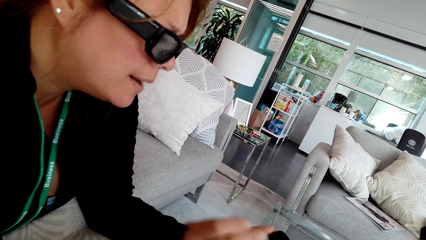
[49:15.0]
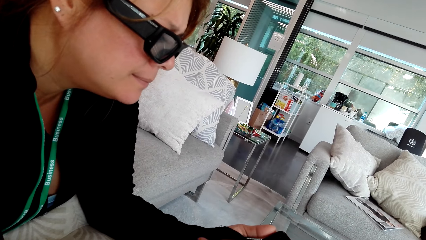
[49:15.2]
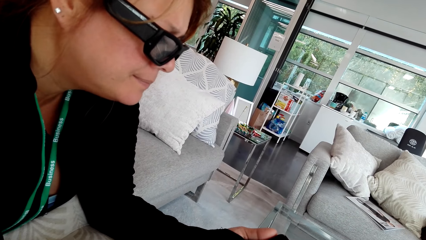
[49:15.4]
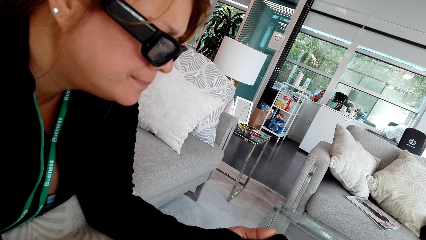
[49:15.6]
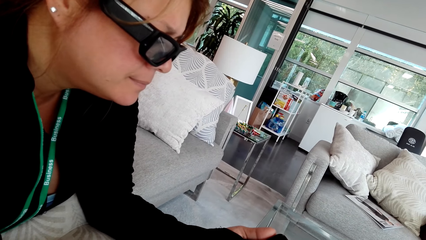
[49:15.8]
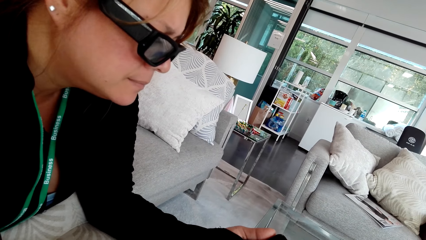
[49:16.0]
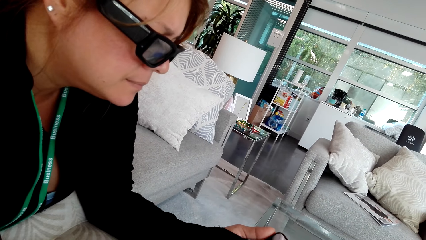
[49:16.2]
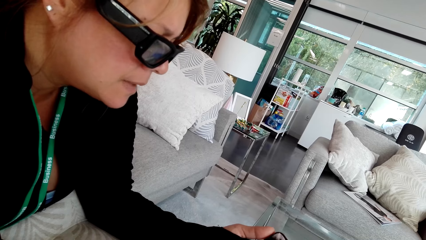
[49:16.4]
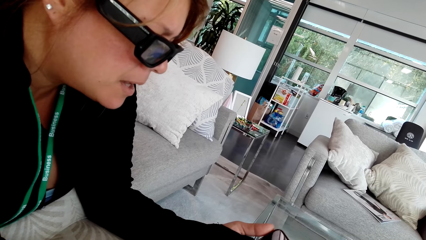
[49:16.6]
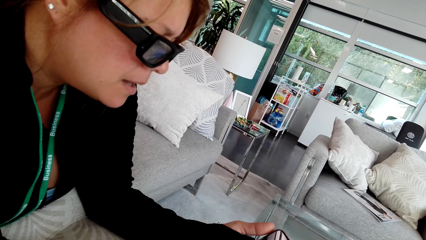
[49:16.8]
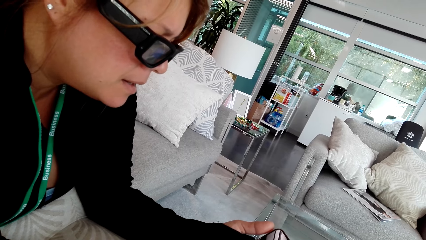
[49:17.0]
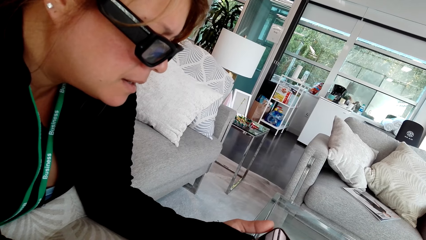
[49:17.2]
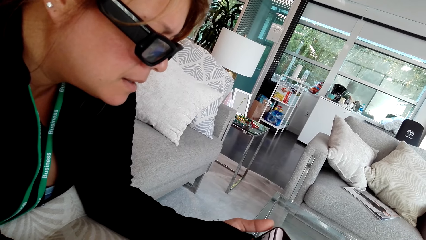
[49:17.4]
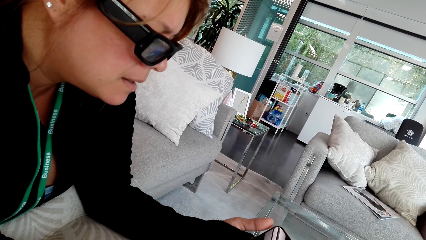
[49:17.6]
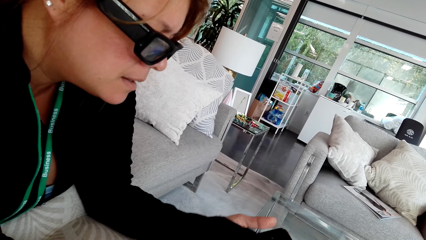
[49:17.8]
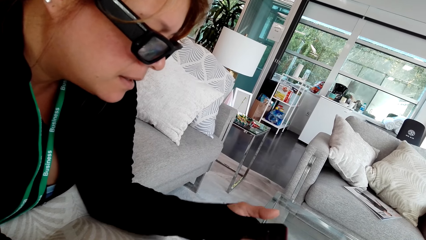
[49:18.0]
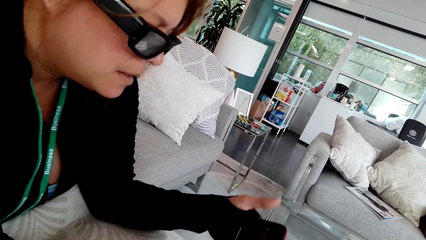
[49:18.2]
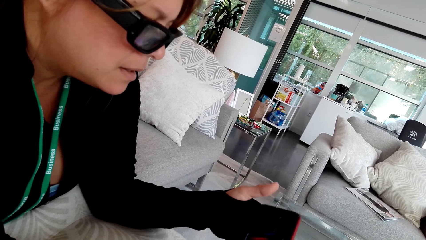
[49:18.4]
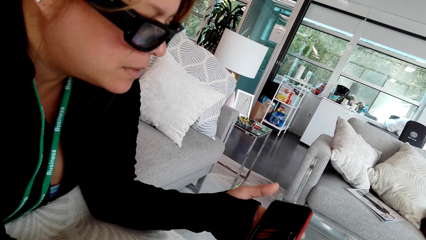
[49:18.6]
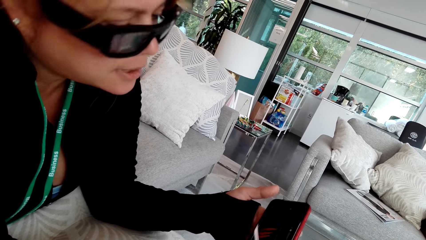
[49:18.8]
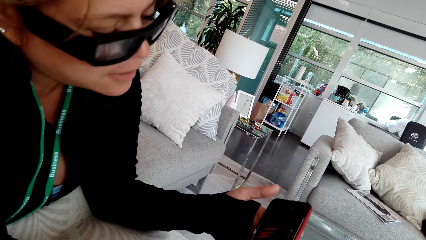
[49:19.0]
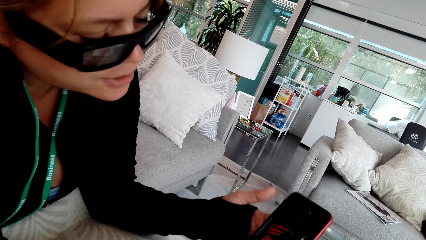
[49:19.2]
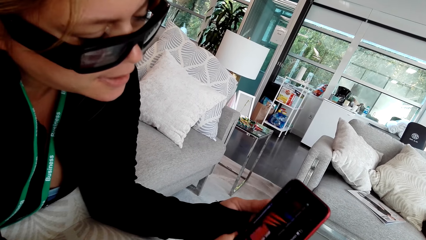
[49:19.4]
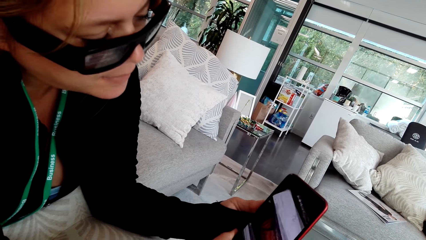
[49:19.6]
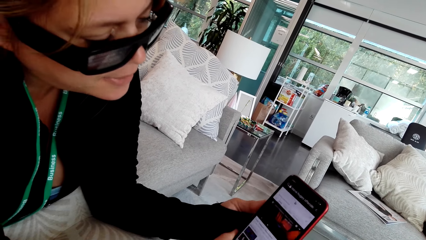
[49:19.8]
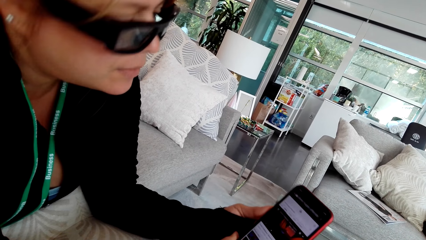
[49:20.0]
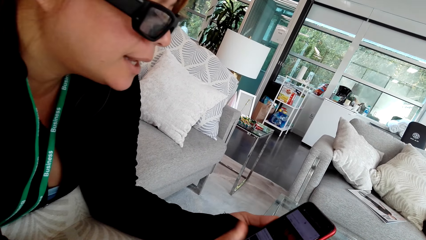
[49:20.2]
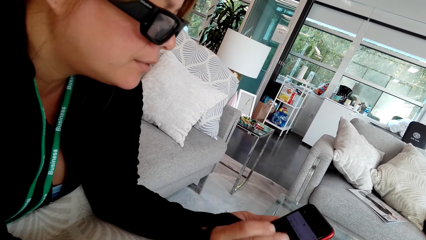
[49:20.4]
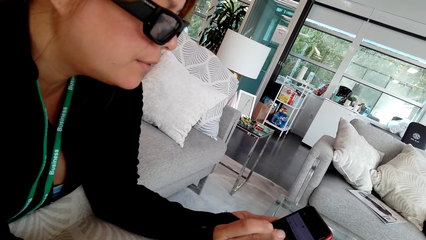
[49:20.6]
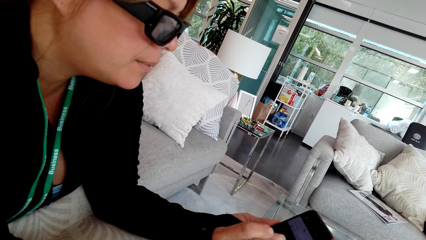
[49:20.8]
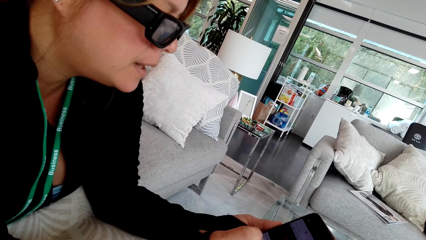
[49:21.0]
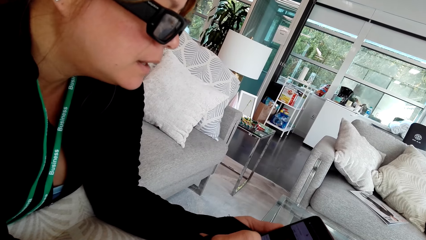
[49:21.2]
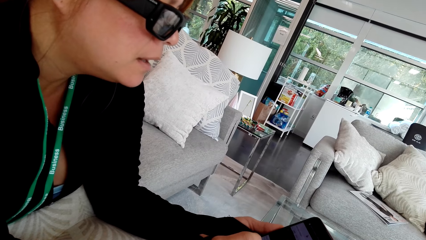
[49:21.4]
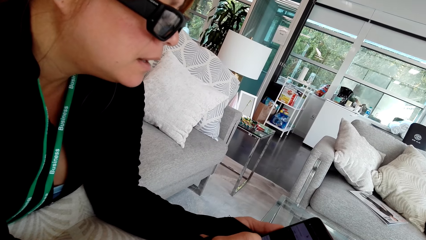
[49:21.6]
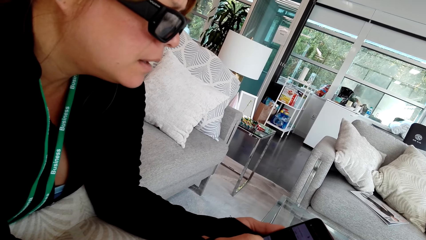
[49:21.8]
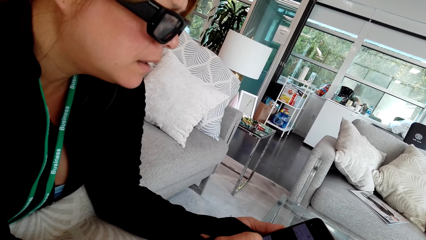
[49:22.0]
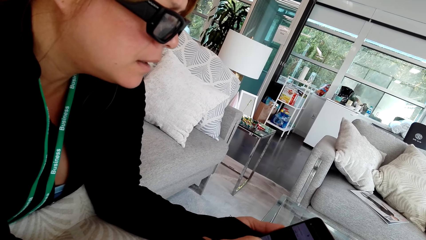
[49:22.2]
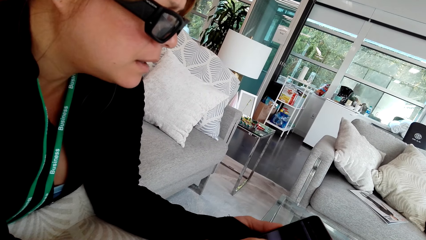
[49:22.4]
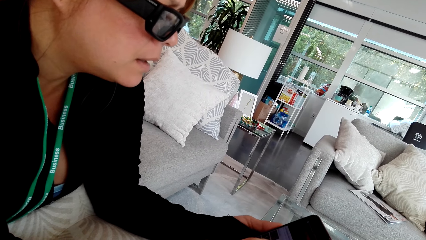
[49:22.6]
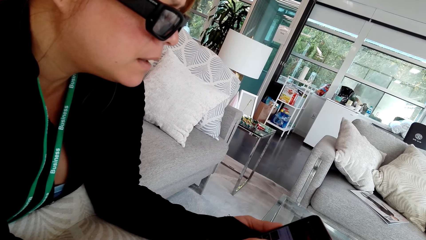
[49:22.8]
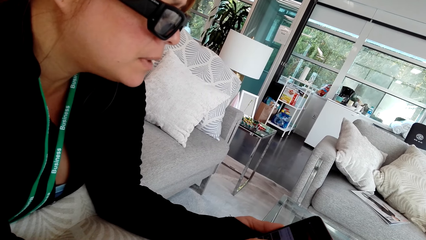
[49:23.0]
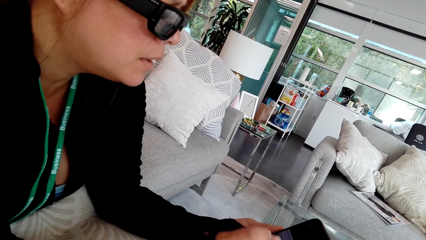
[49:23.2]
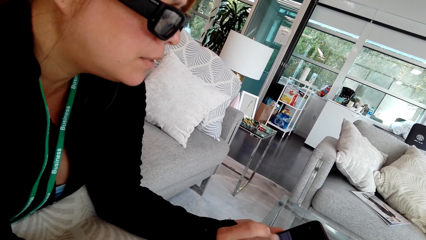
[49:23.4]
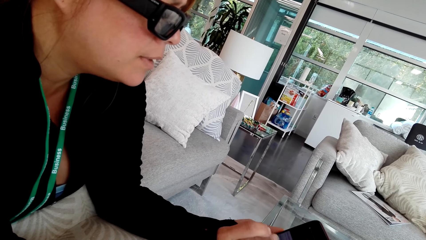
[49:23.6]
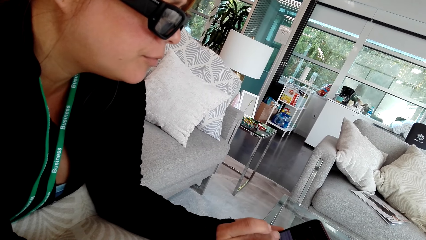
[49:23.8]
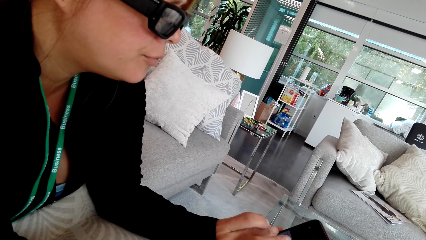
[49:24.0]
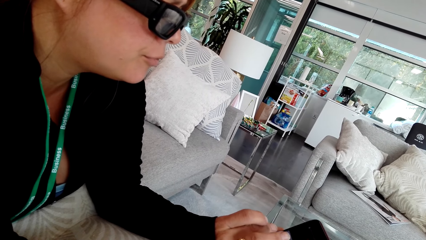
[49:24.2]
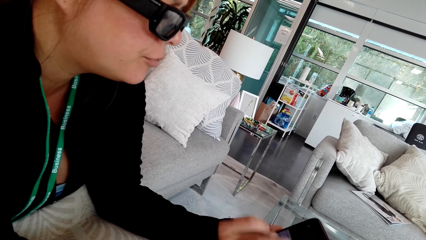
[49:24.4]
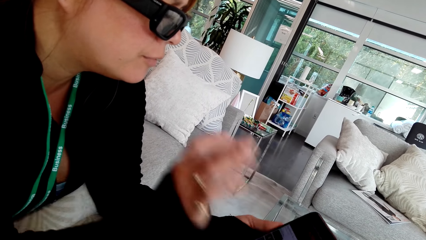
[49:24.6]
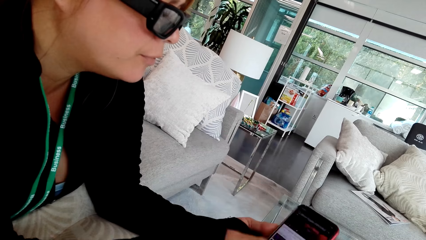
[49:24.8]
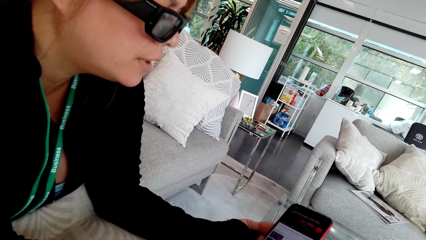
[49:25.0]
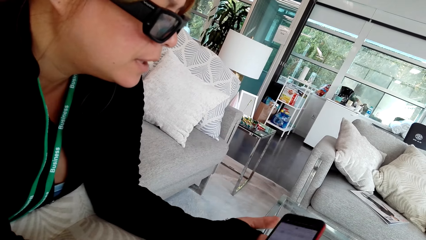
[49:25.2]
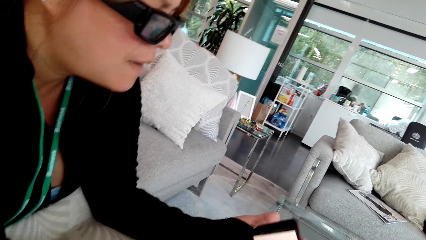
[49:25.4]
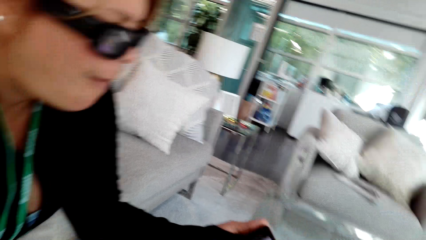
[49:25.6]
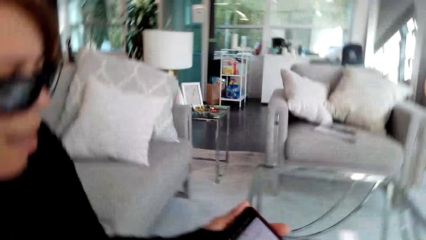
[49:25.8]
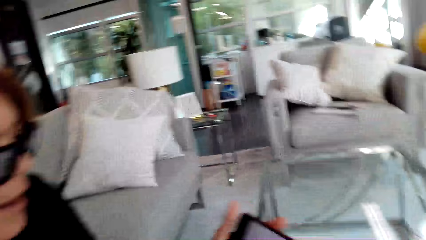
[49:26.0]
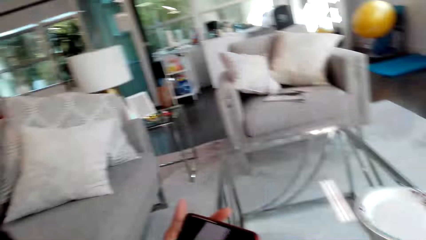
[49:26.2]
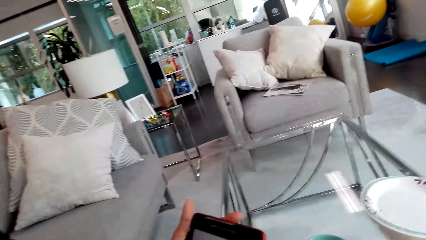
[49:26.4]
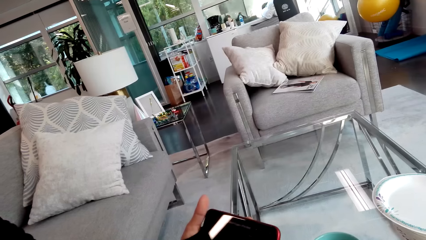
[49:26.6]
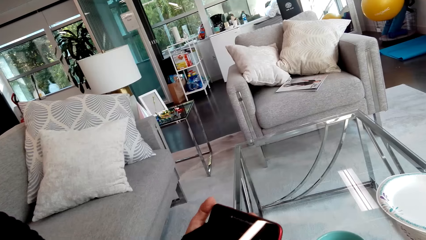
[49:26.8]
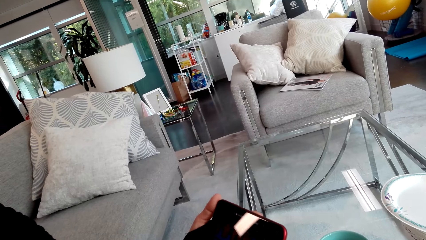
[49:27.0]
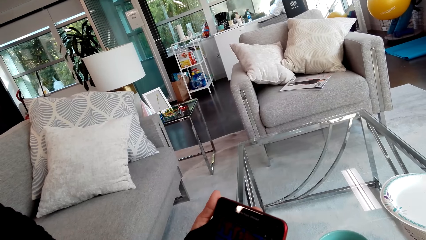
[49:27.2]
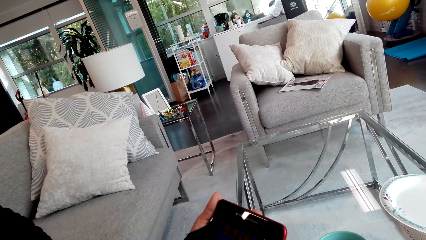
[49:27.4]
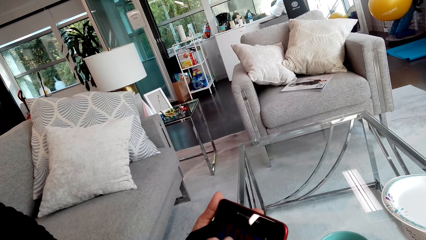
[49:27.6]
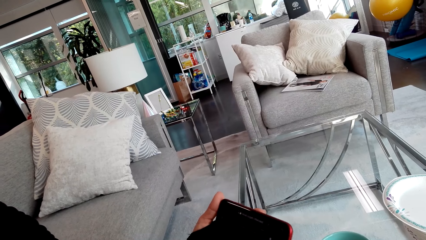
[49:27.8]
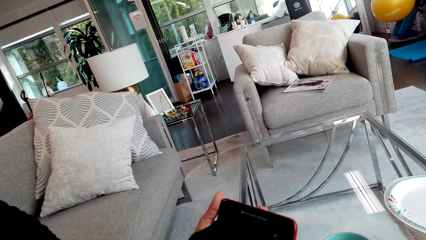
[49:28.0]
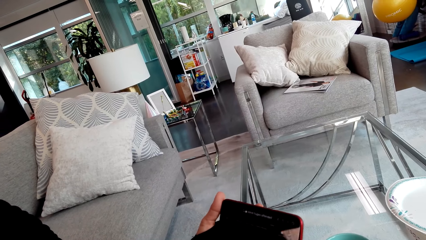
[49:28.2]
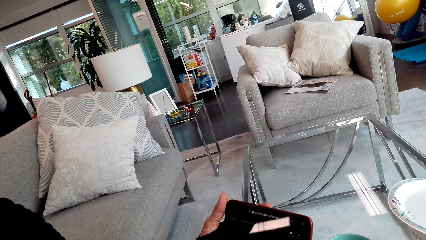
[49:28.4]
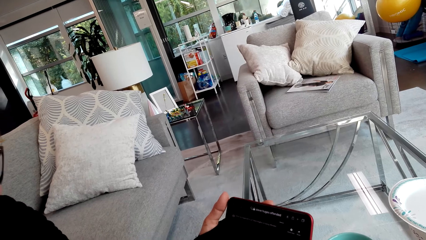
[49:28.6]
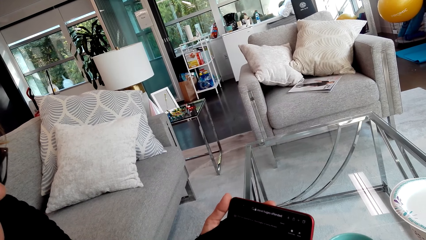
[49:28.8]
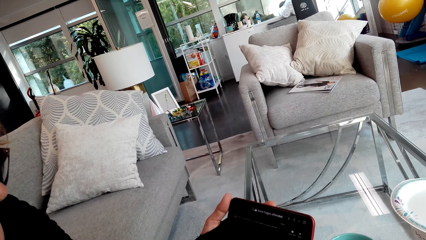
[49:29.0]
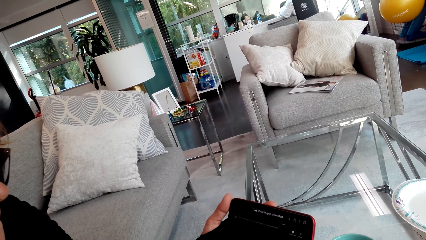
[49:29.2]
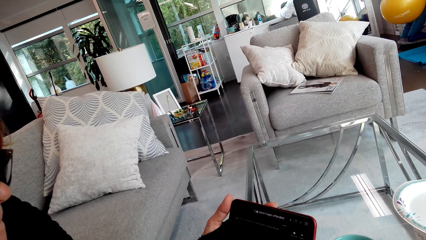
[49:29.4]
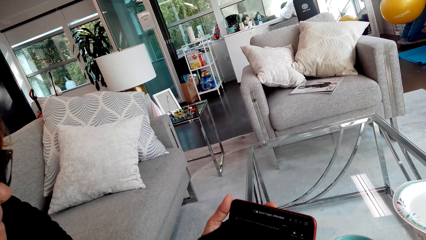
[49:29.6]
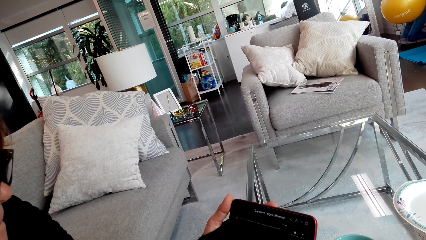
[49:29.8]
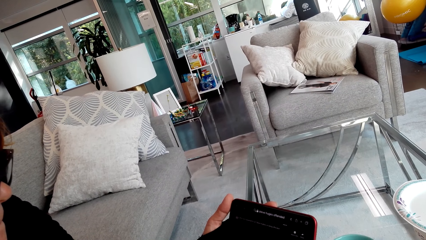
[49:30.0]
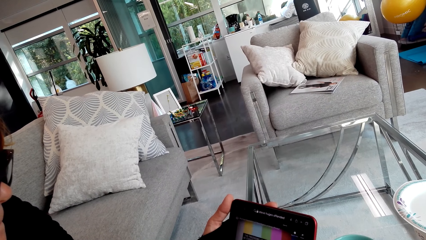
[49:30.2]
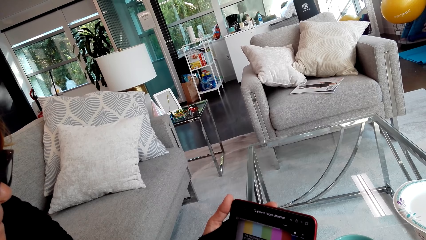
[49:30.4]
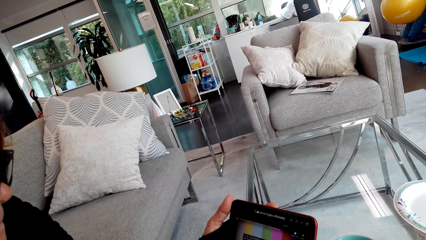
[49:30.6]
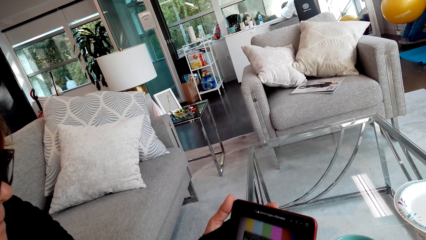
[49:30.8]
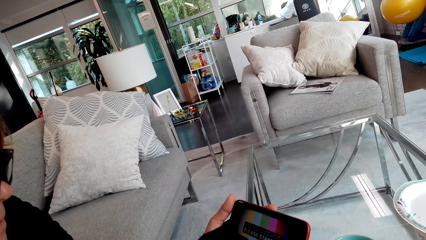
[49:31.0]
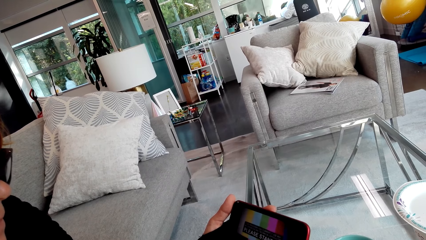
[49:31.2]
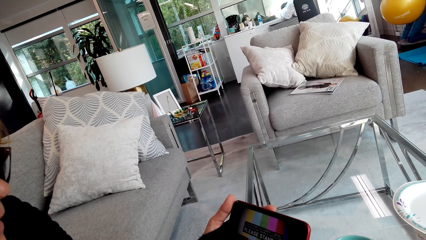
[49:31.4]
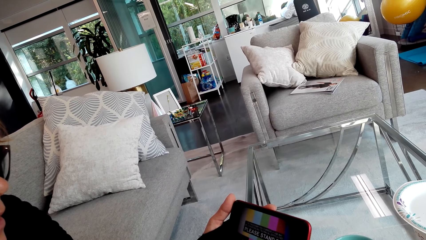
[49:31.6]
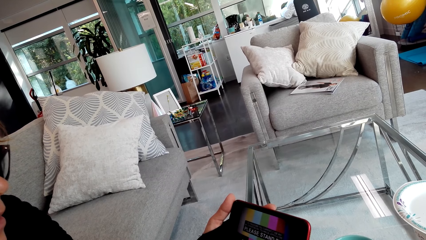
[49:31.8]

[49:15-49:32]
A person operates a mobile phone in the room. The person operates on a smart phone. The camera wearer talks to the person. The person operates on the smart phone.
